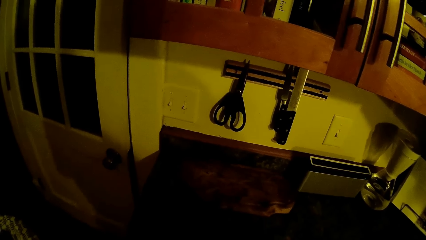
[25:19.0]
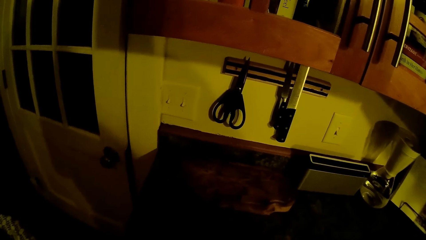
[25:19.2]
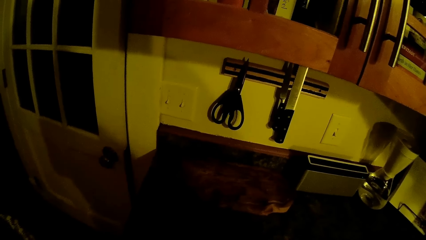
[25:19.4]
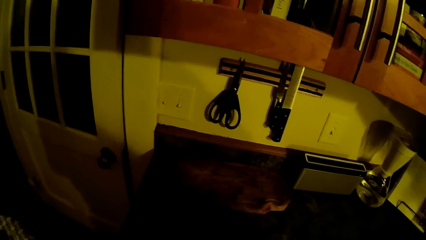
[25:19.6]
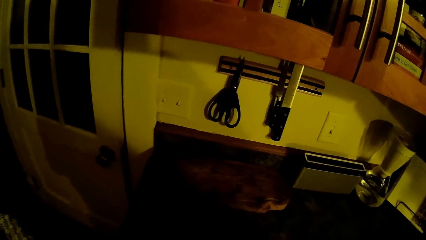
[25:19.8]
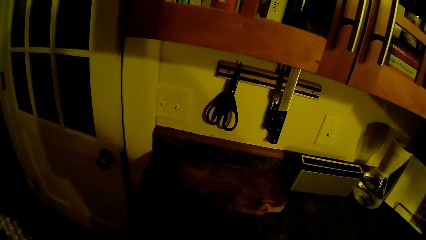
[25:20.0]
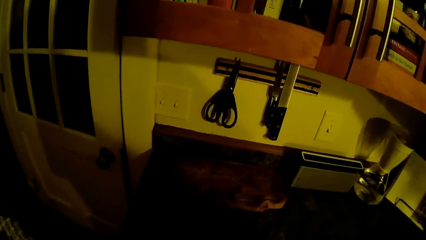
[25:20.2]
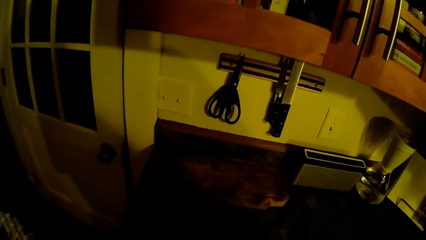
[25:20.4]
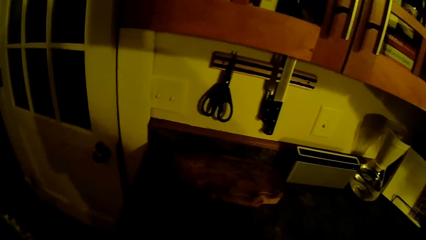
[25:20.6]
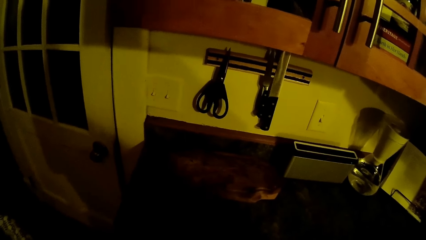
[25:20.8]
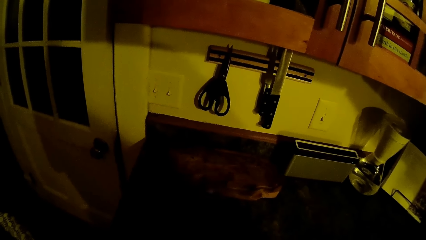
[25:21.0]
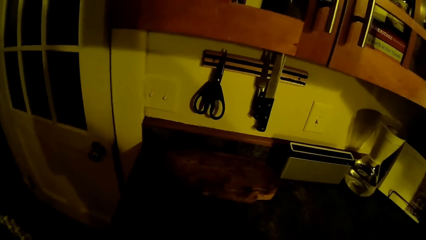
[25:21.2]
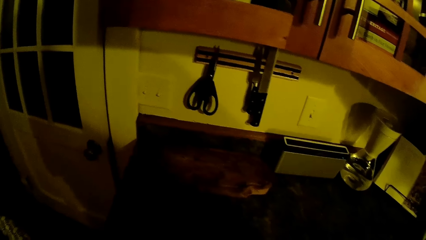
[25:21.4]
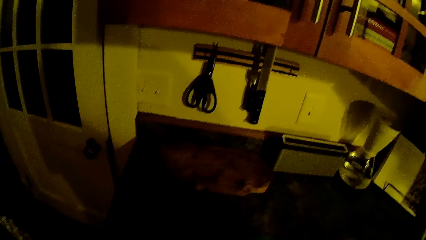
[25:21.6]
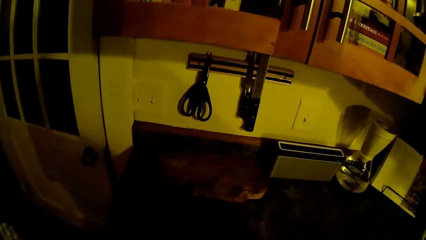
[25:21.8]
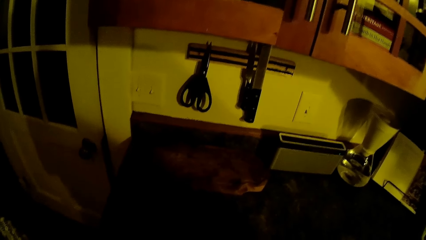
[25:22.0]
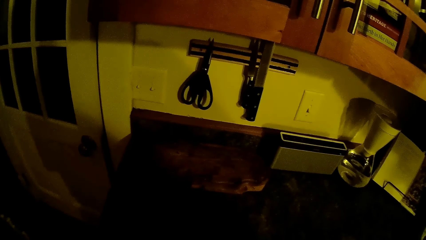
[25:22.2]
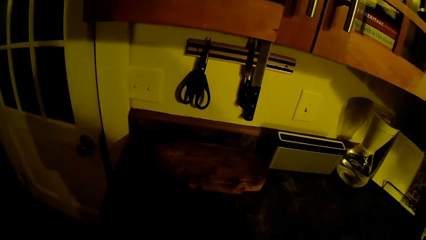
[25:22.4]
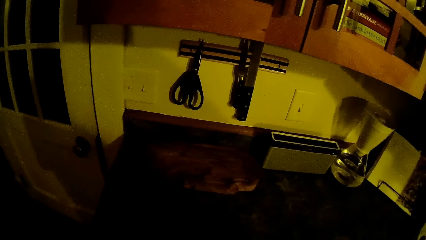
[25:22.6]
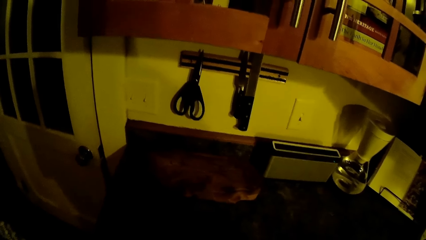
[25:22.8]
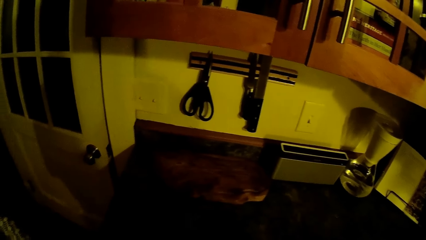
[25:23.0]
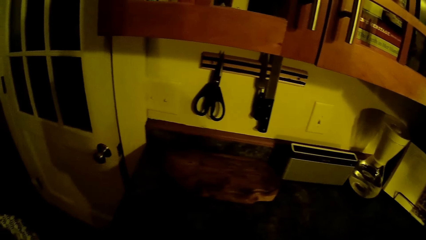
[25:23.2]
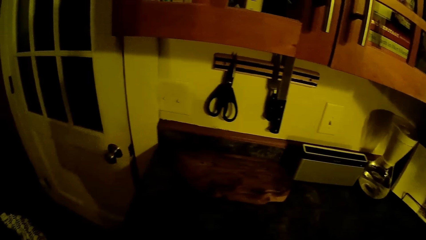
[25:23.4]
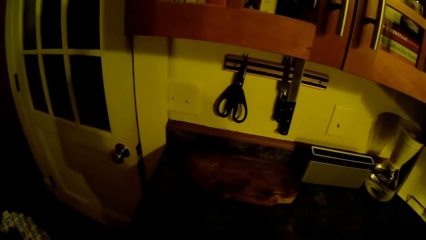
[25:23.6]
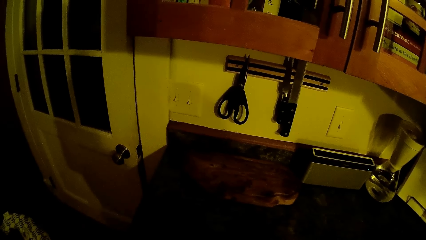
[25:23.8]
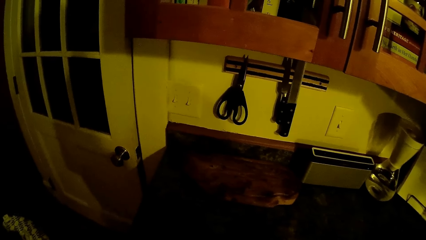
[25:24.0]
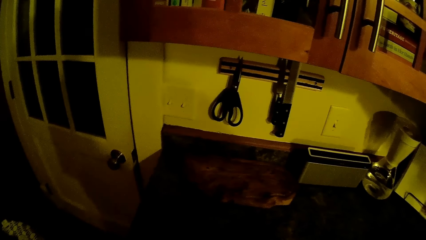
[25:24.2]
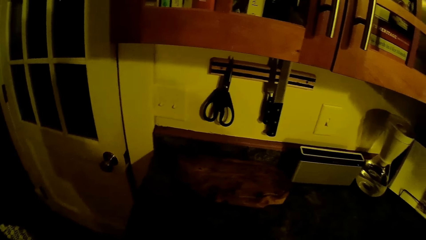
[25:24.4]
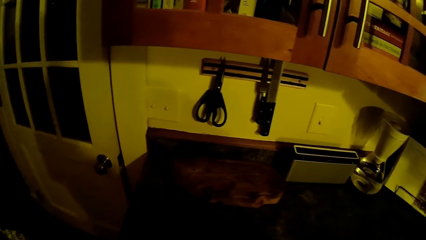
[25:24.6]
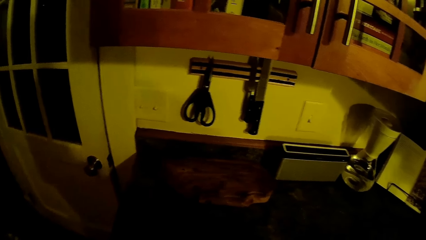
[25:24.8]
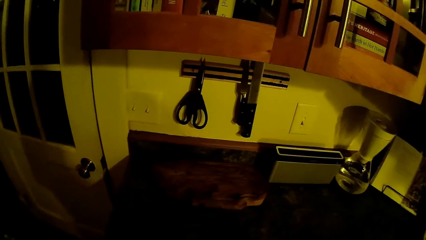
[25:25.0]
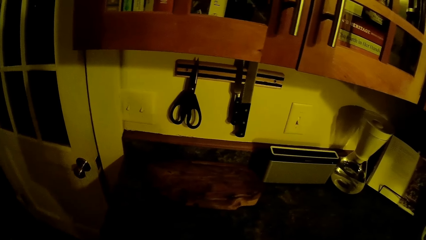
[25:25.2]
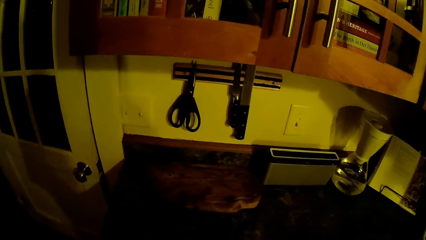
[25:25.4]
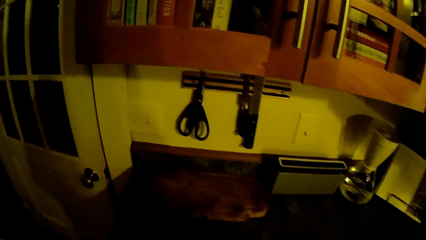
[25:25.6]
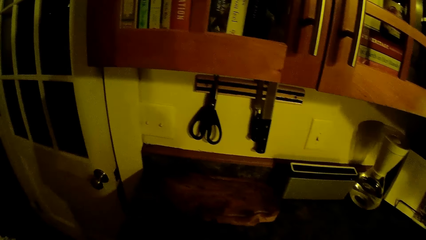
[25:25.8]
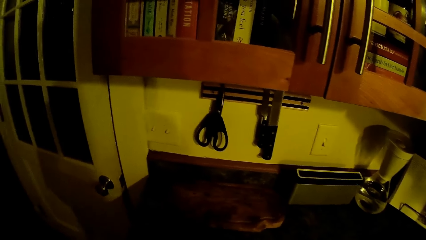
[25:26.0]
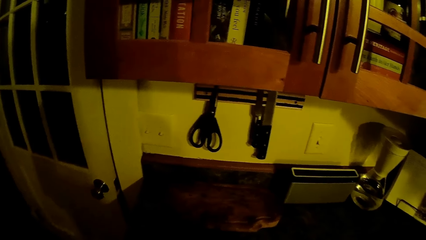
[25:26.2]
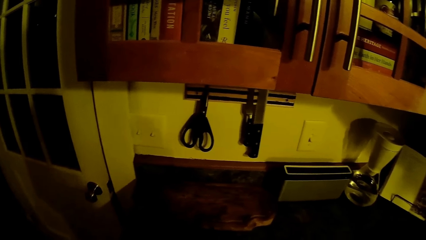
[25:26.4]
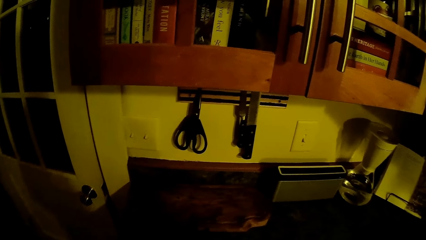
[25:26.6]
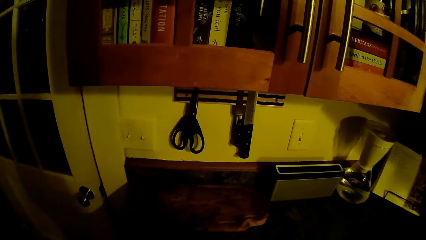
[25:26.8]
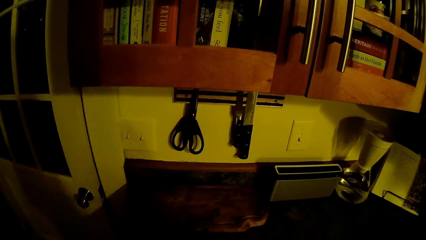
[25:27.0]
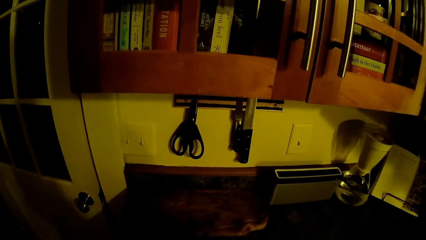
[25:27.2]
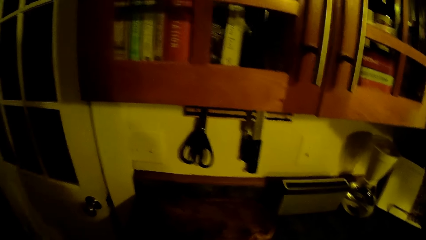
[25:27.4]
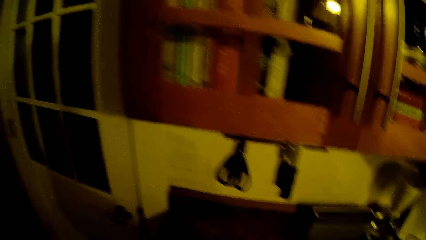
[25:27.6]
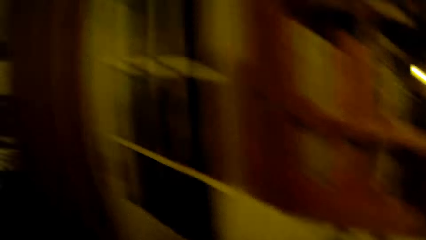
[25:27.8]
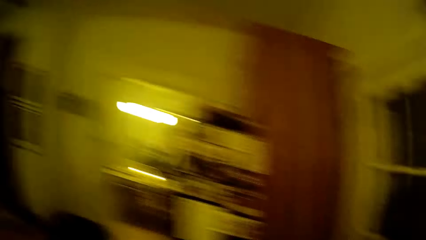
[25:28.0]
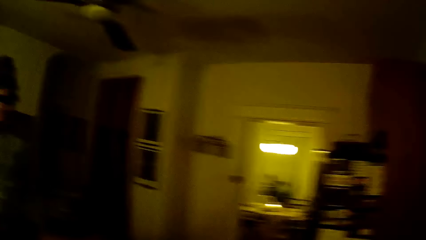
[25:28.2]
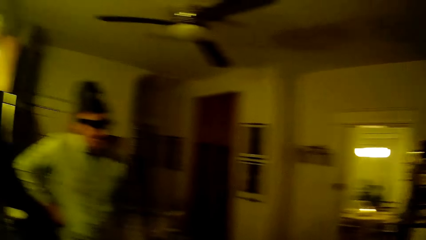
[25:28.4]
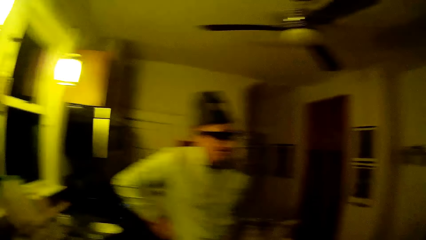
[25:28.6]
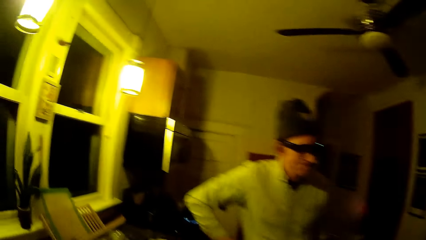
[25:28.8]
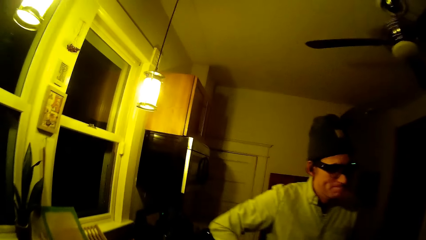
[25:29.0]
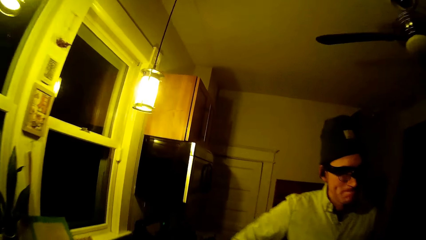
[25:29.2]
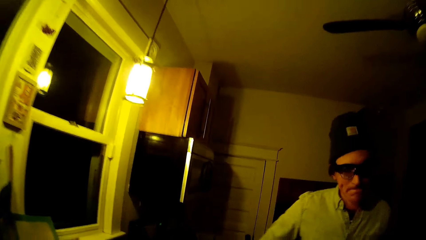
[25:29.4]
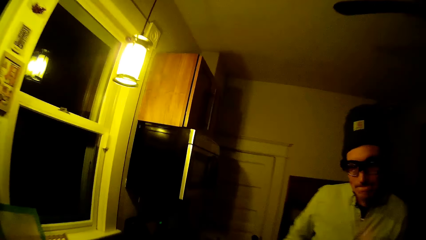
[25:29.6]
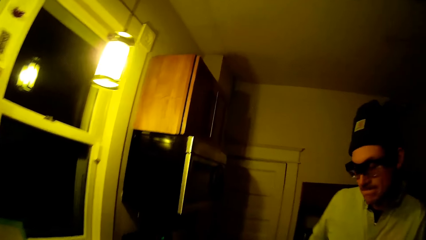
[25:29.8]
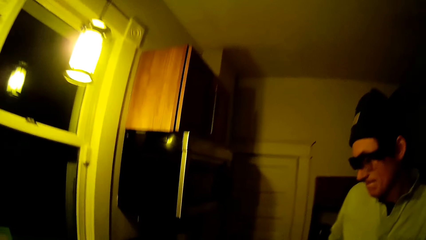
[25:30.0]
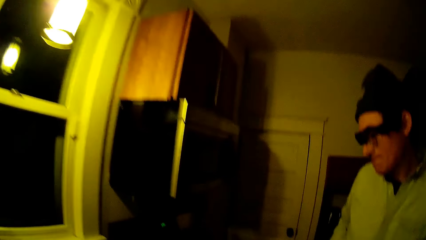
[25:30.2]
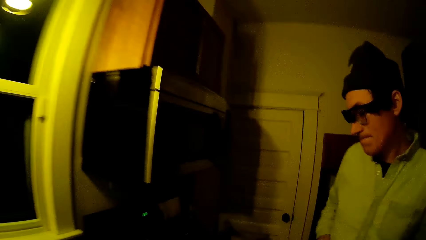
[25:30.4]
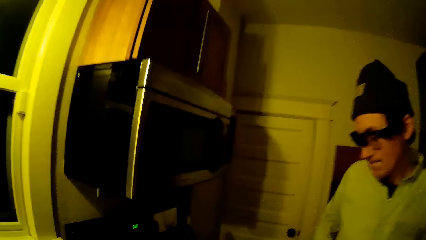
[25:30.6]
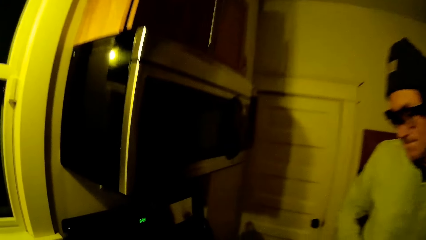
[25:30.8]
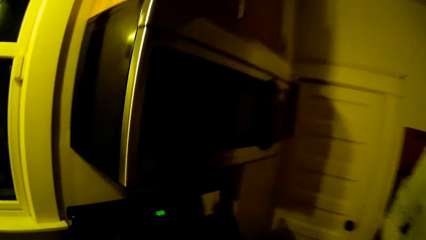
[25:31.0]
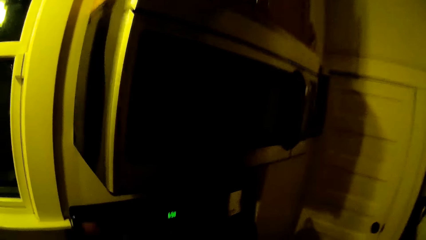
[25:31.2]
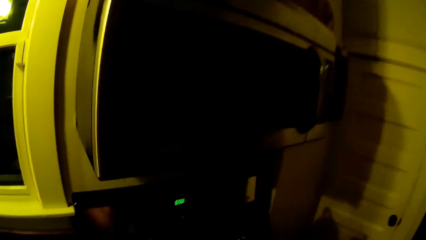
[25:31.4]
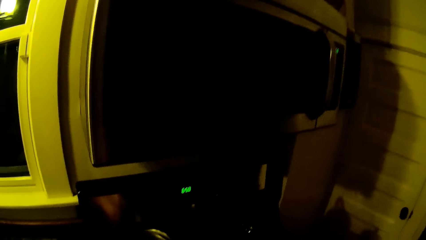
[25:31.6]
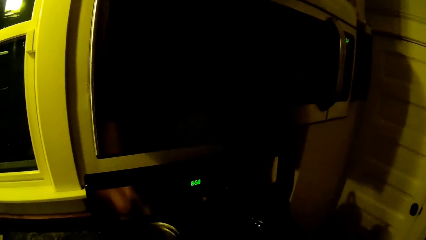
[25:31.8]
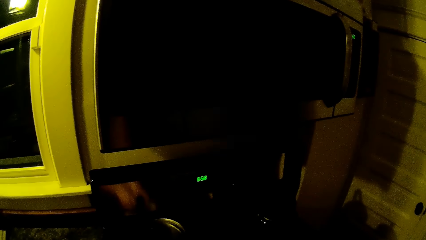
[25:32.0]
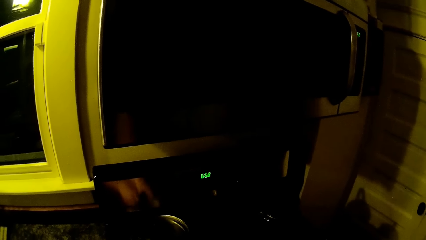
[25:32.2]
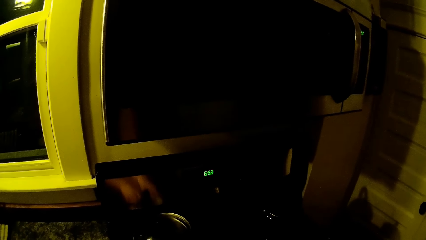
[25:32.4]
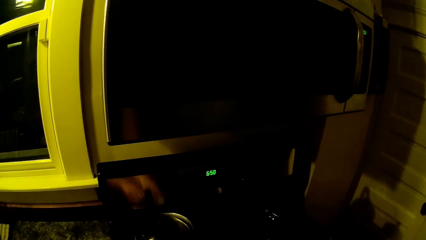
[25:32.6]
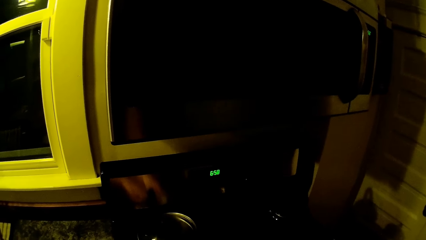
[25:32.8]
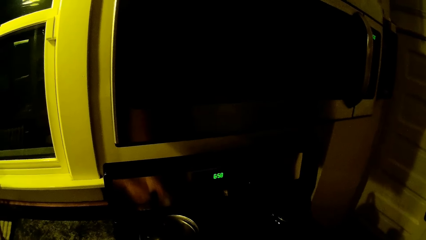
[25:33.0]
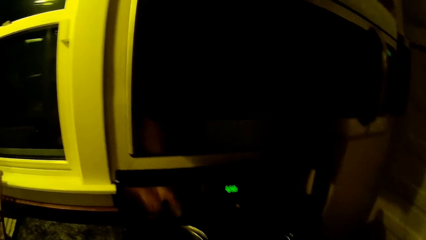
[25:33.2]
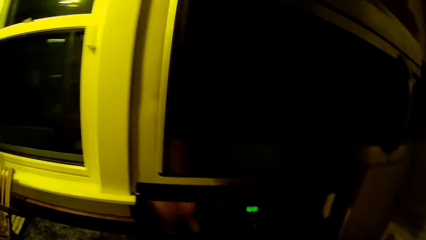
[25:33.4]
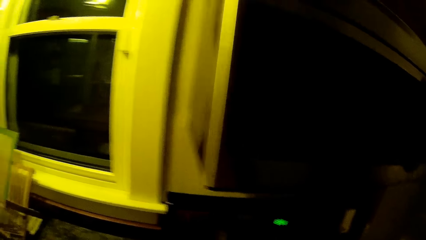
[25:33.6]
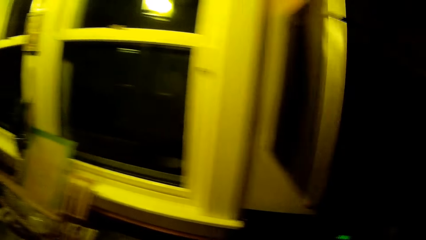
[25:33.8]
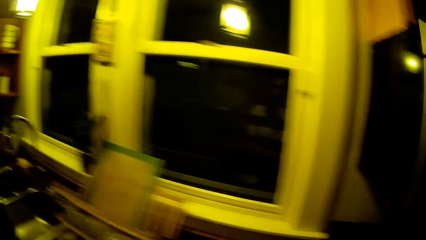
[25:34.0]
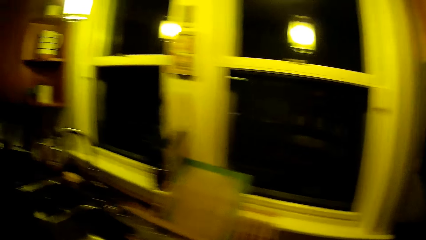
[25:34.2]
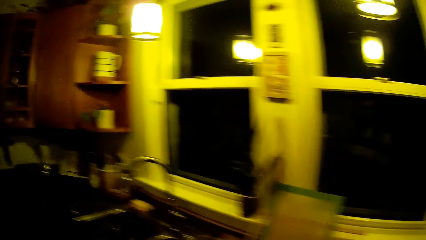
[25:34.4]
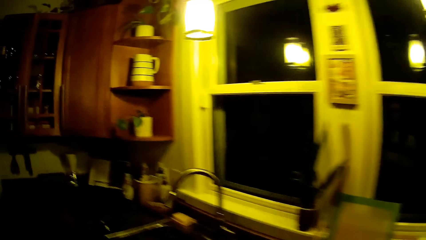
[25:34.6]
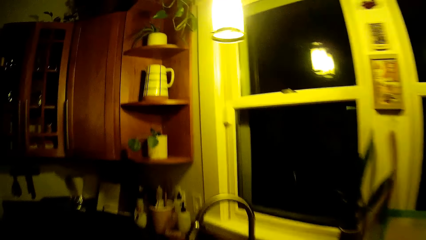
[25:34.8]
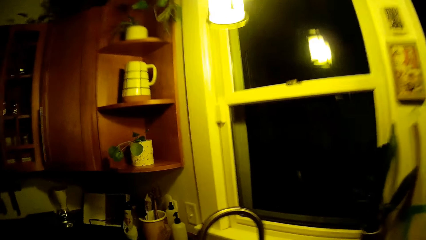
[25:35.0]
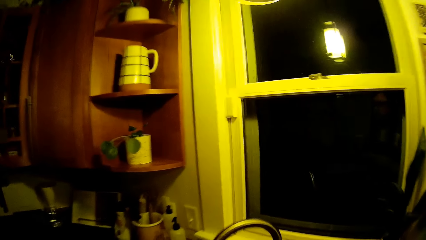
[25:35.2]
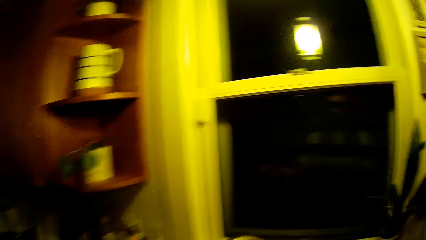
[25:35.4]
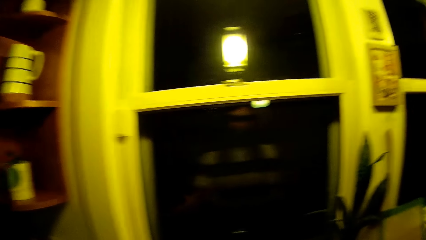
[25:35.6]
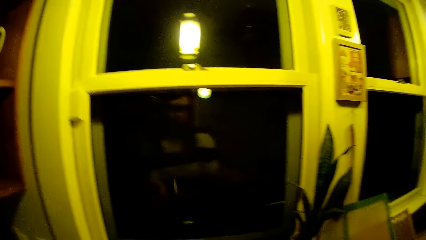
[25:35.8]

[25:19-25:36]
The camera wearer walks around. They put spices in a pot on the stove.
